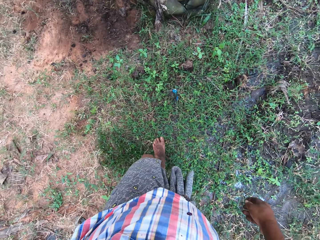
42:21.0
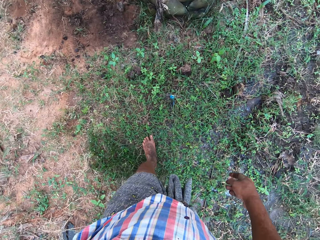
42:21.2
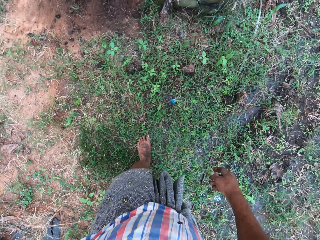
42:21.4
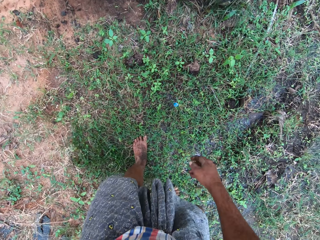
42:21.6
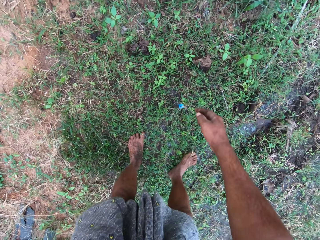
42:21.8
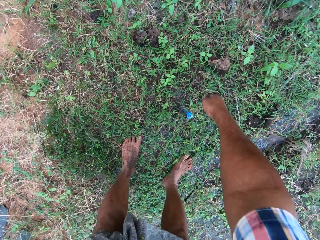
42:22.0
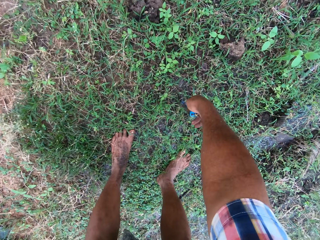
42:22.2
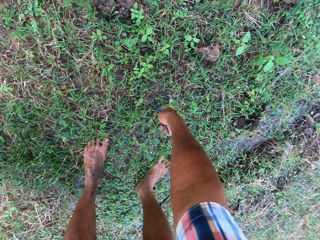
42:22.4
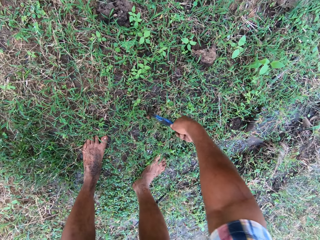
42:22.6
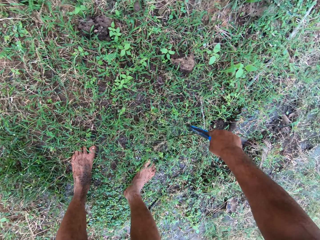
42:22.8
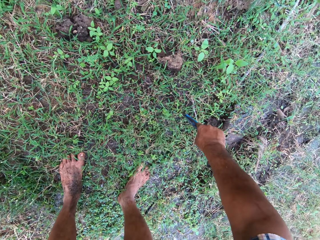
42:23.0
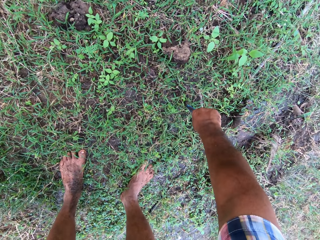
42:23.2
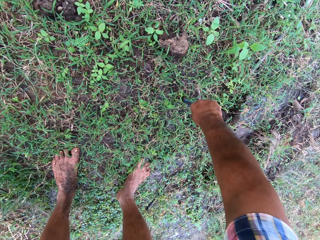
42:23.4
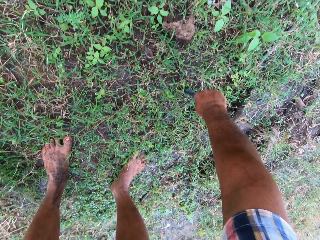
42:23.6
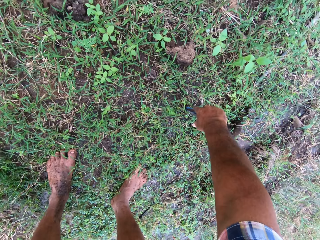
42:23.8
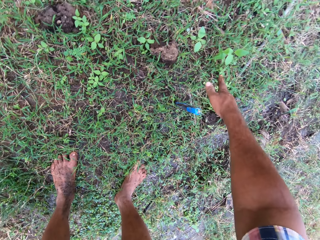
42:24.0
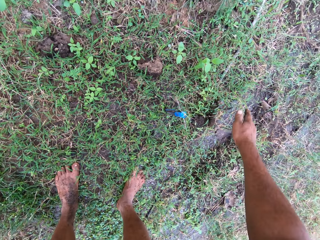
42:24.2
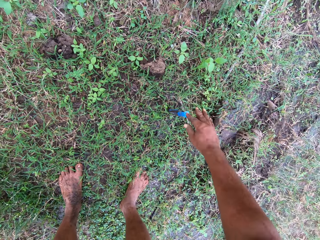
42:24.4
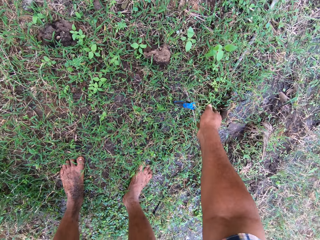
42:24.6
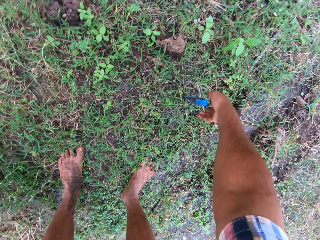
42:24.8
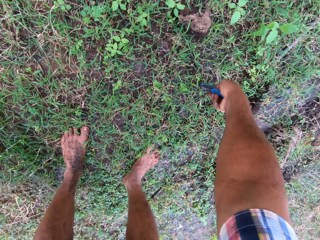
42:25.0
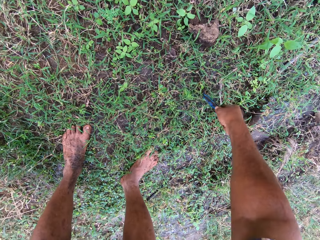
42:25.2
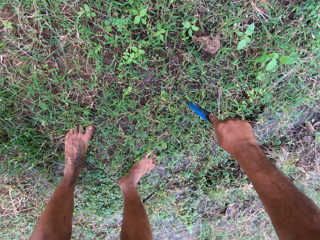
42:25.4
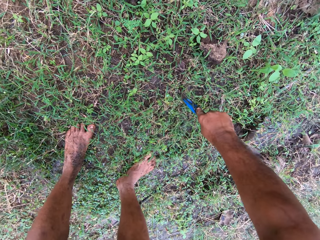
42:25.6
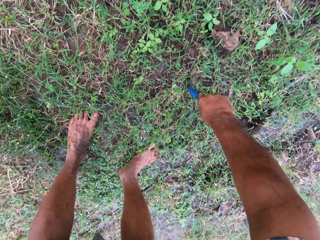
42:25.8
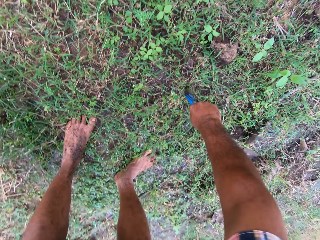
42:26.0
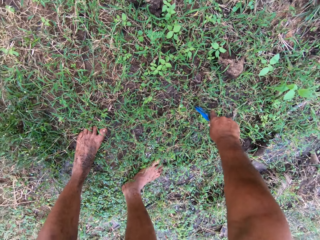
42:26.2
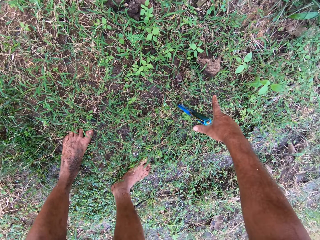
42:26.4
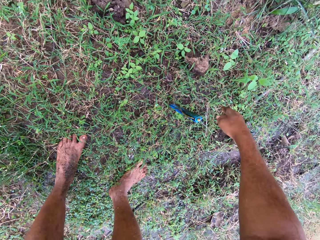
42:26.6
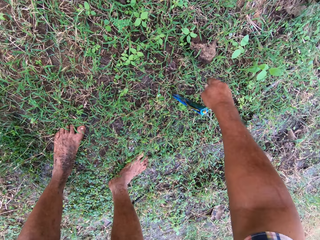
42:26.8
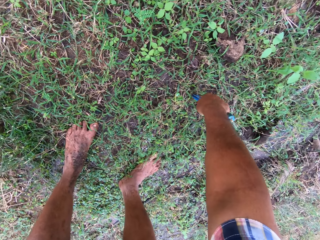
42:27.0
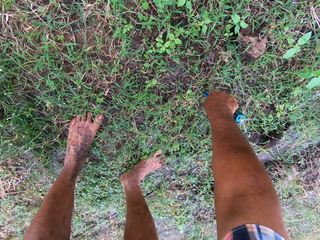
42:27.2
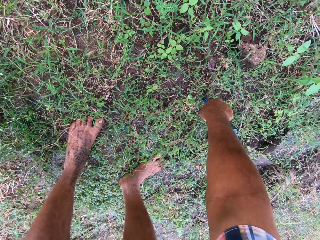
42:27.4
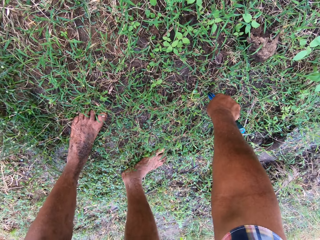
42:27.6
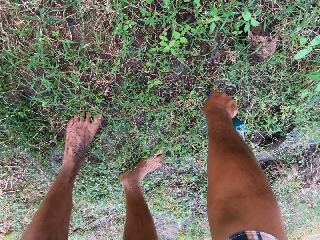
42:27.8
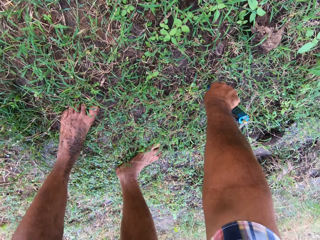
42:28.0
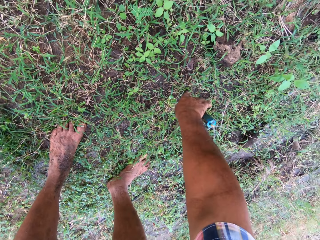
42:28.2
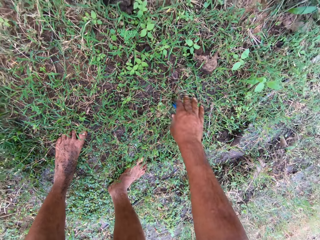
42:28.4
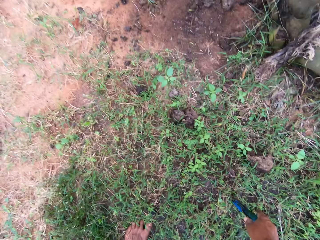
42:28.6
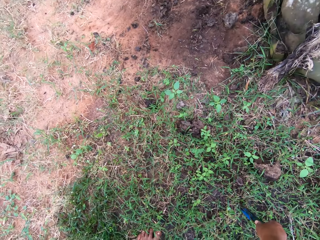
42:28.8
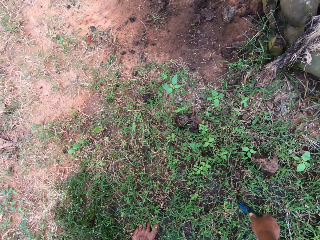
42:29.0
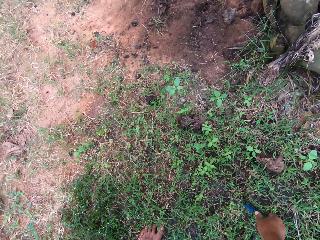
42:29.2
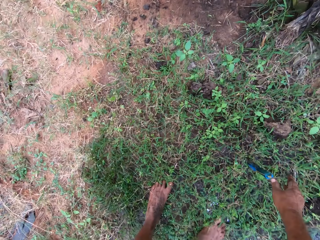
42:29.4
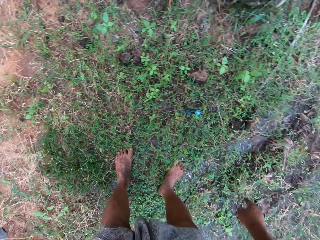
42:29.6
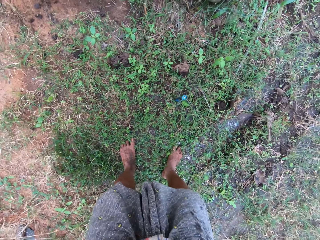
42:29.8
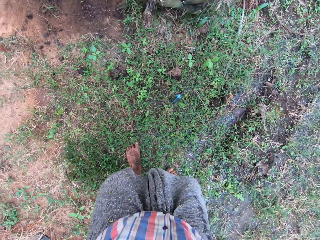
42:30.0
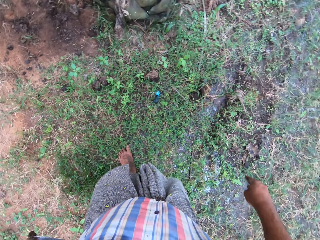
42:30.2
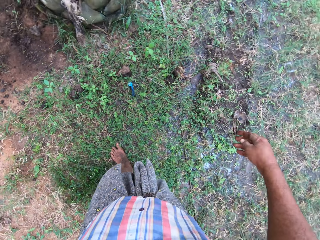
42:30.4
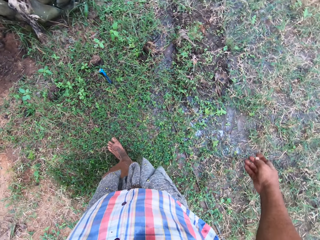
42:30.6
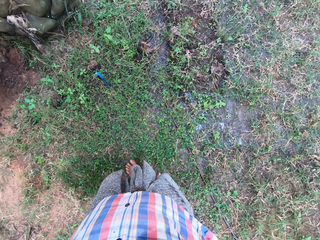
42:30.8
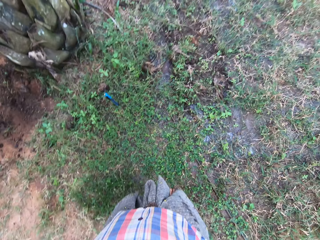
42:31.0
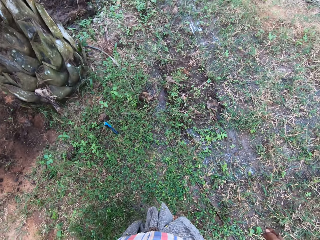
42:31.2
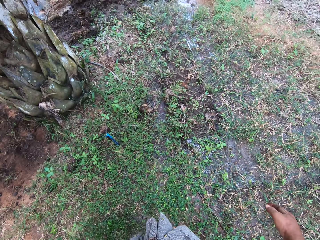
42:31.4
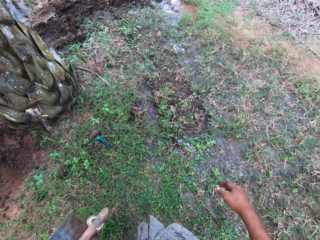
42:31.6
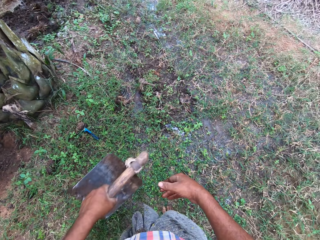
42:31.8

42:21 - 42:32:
The camera wearer removes a peg from the ground. They change the position of a pipe. They put the peg in the ground. They change the position of the pipe again. They remove the peg from the ground. They change the position of the pipe again. They put the peg in the ground. They tighten the pipe. They move steps backward.

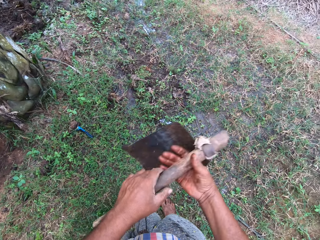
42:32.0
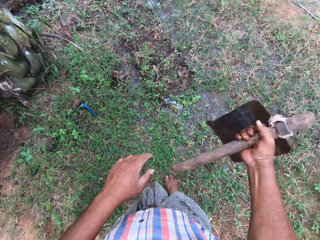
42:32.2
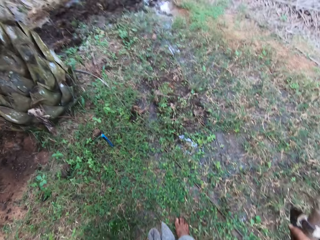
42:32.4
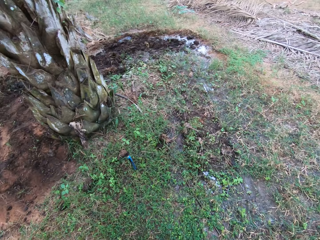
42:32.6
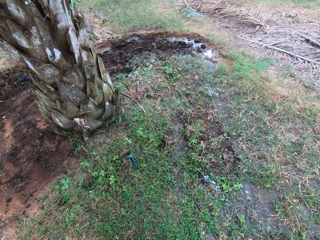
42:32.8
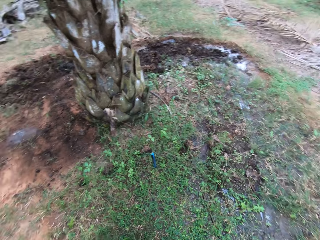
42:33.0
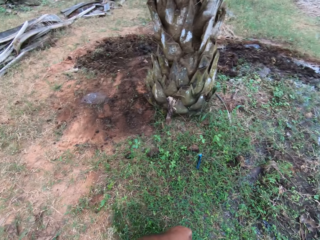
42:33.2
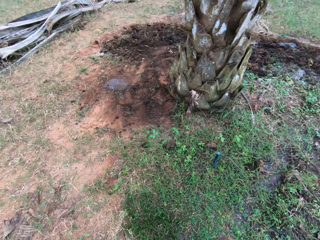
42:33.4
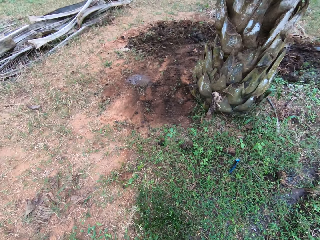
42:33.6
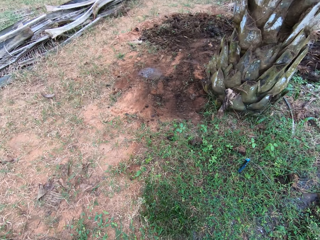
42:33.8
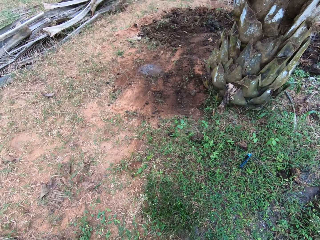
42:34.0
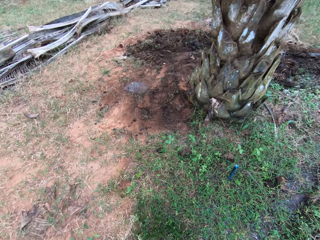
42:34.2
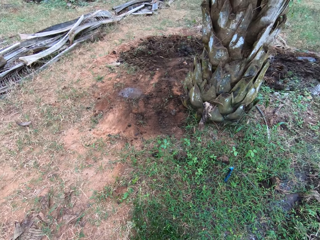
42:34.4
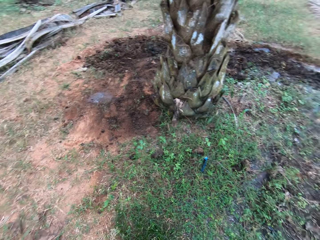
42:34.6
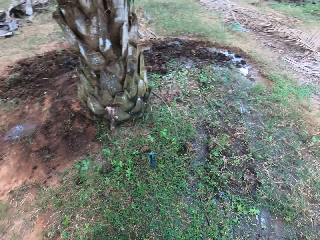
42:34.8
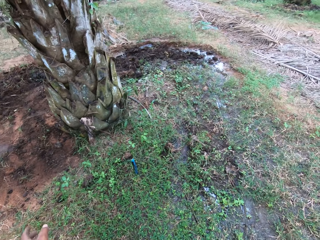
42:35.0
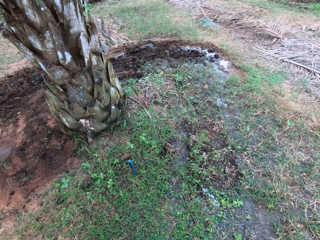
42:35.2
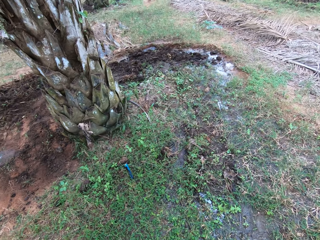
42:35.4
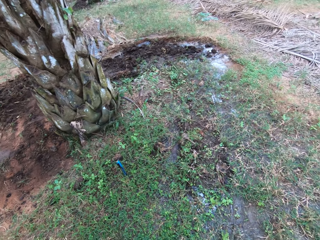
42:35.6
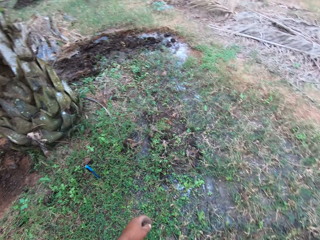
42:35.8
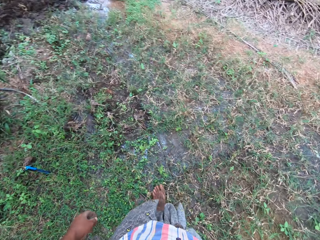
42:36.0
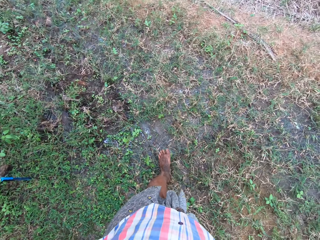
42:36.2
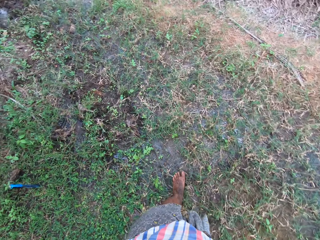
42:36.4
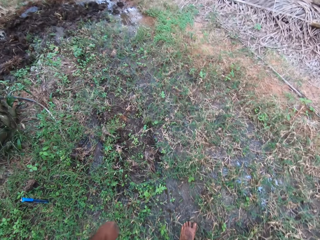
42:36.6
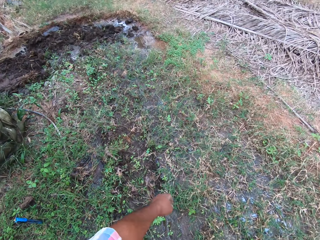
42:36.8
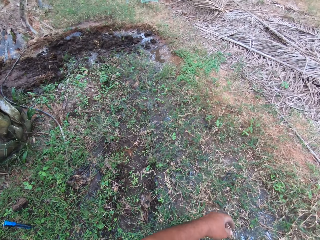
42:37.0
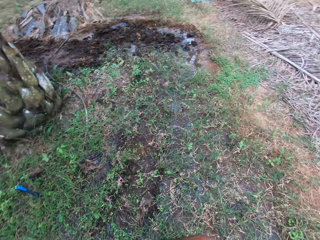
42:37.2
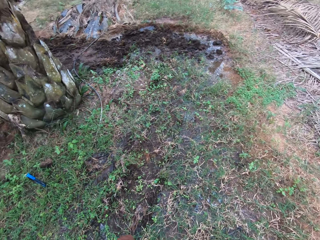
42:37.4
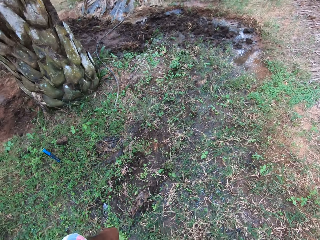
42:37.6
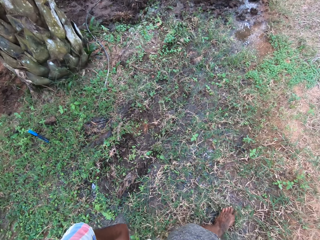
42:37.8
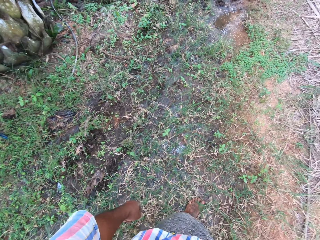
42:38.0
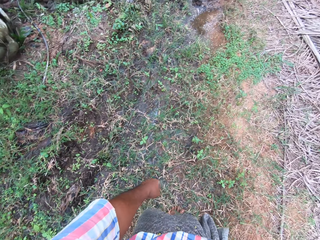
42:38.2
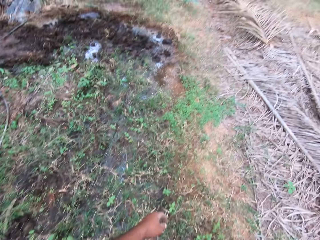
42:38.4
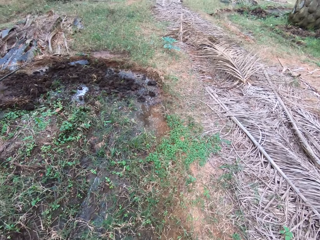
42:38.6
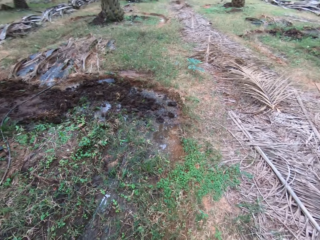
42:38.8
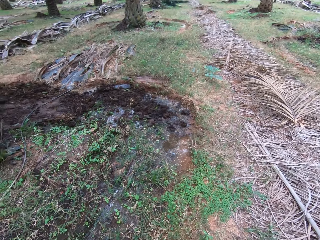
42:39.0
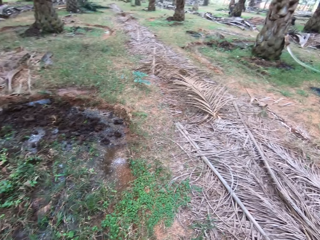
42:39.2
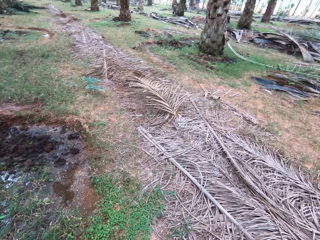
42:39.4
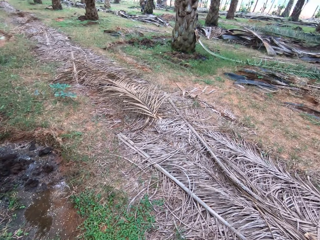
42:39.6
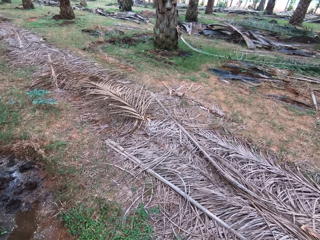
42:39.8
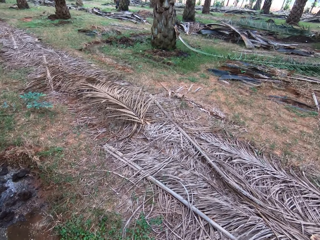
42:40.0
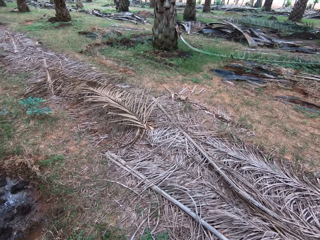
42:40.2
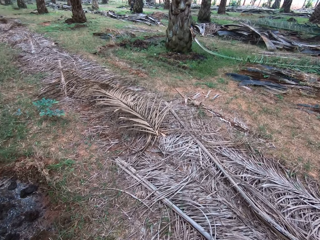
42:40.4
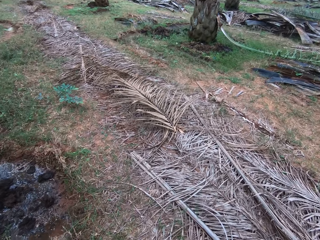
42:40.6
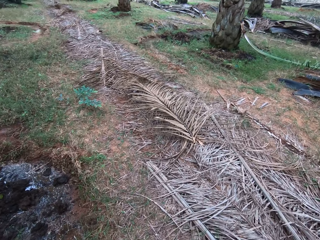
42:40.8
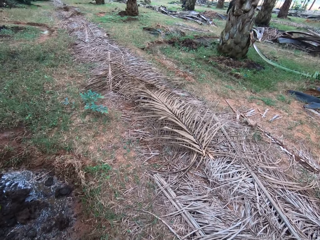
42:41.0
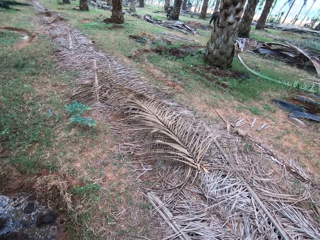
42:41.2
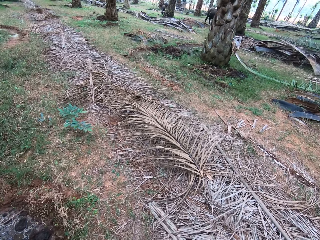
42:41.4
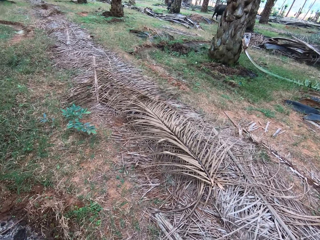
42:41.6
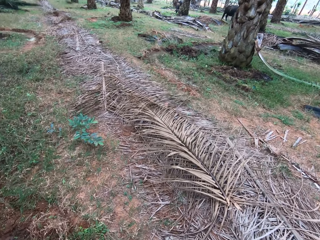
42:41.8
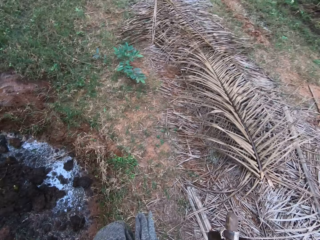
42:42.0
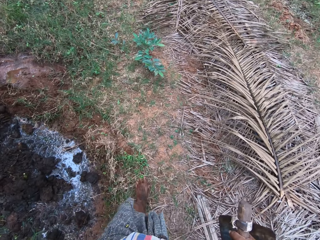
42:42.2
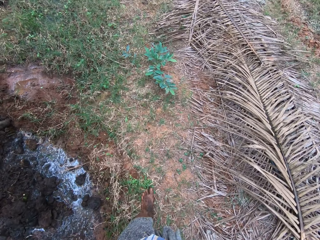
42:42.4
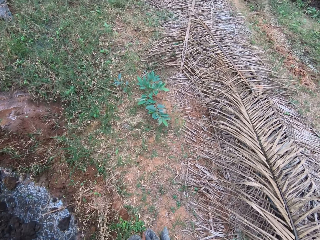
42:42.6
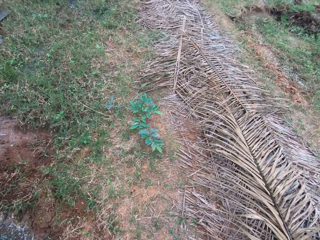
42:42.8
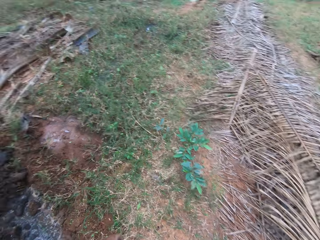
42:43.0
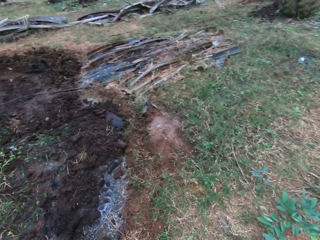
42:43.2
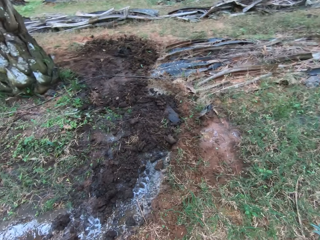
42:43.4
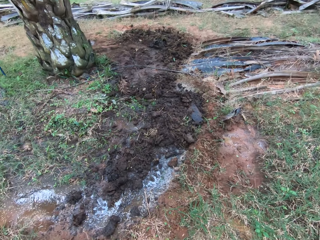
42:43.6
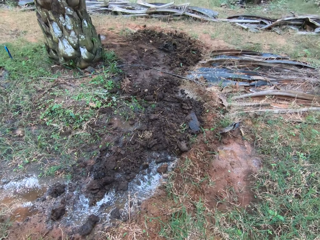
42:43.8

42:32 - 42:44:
The camera wearer moves the hoe to his right hand. He moves steps ahead.
